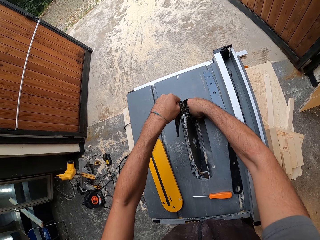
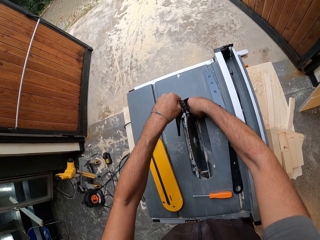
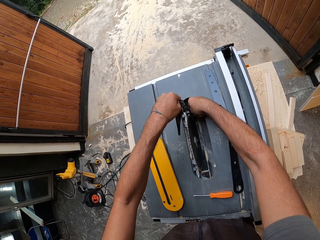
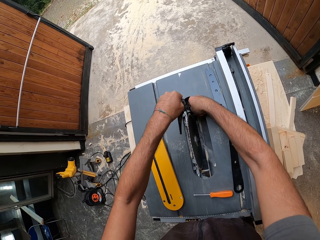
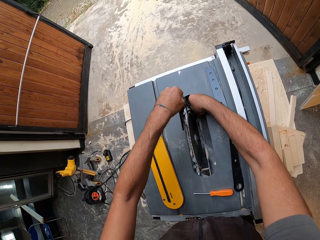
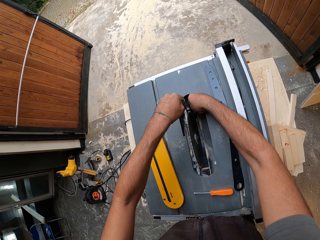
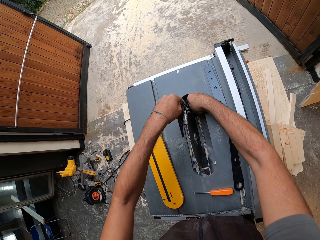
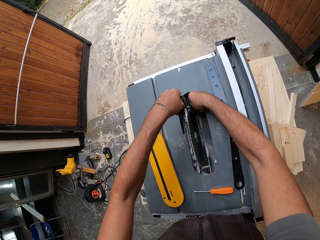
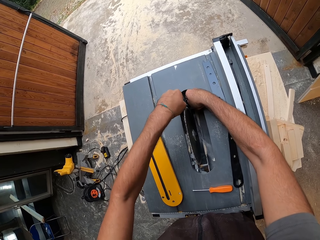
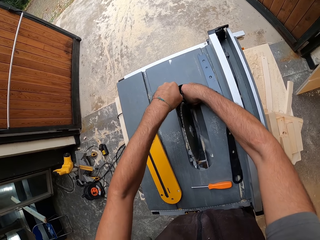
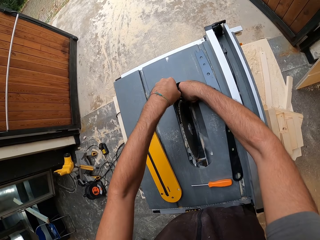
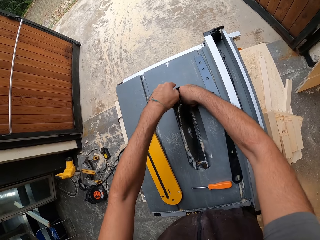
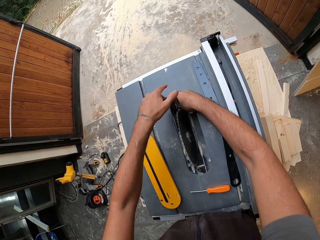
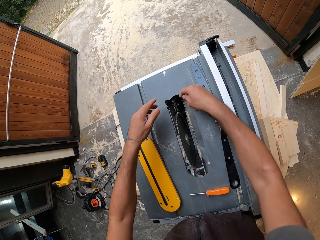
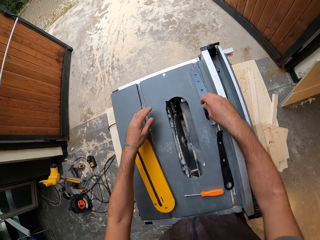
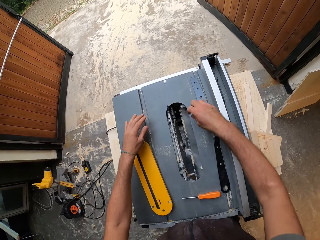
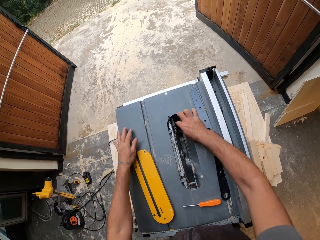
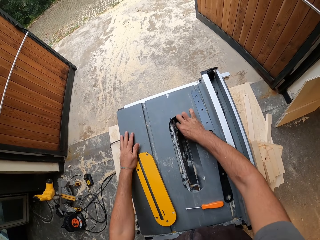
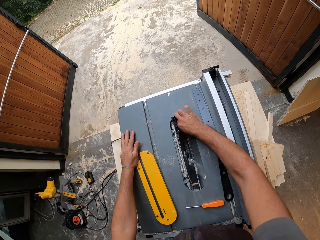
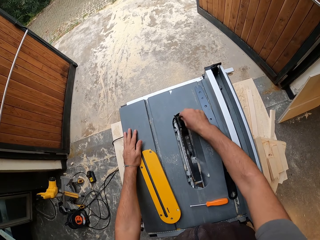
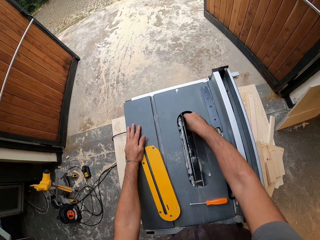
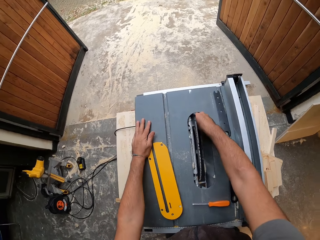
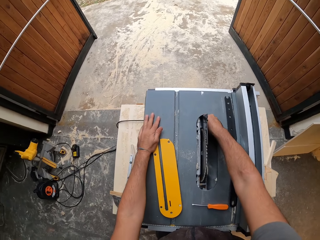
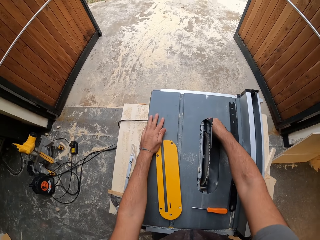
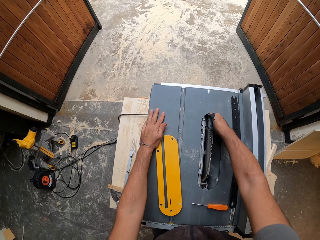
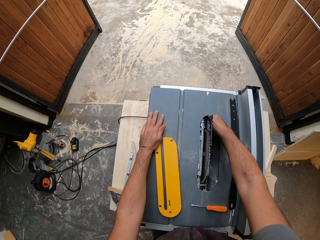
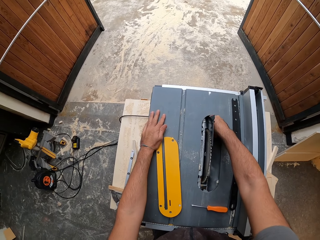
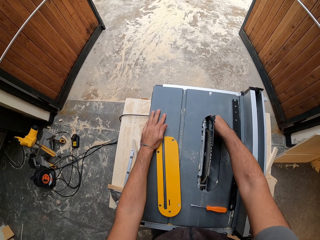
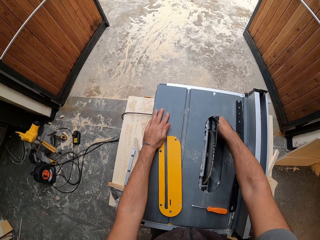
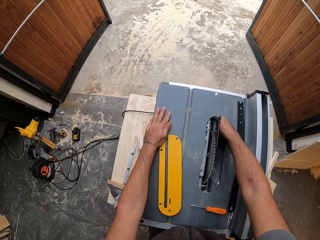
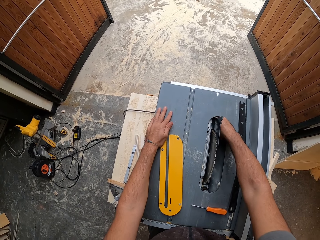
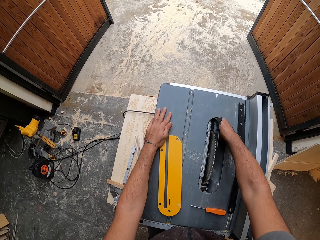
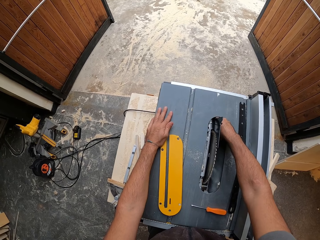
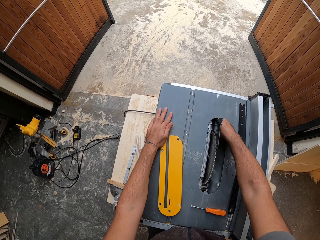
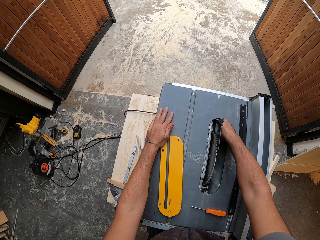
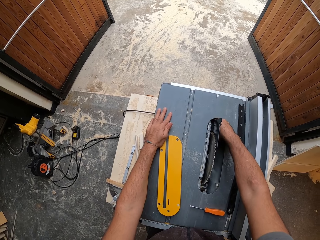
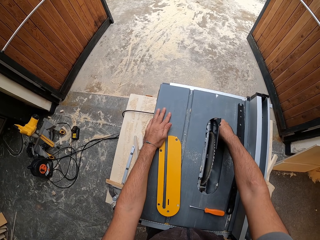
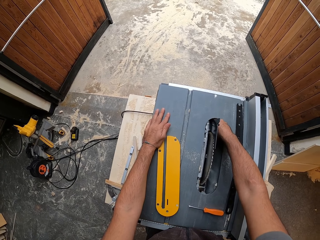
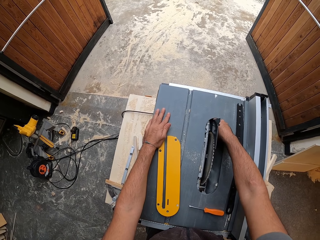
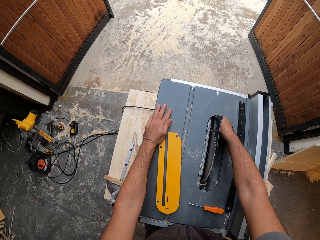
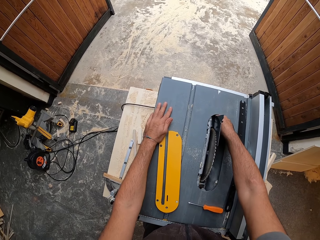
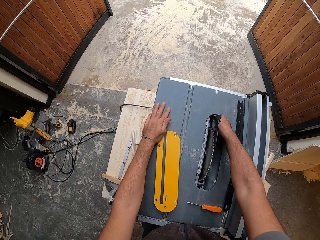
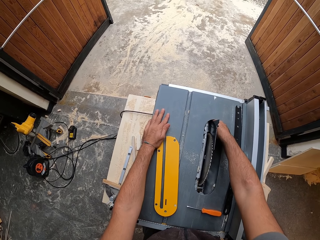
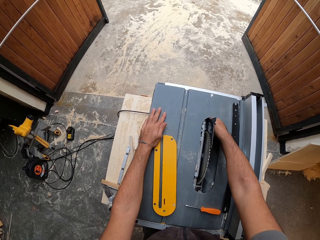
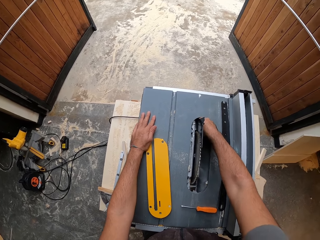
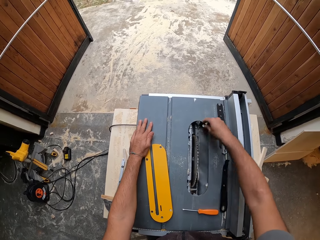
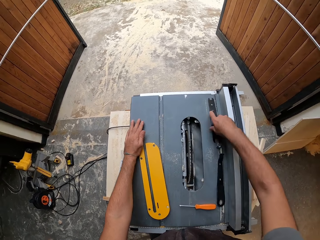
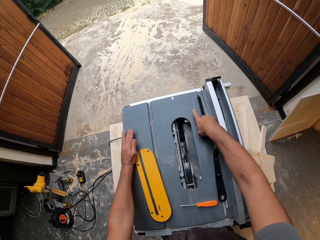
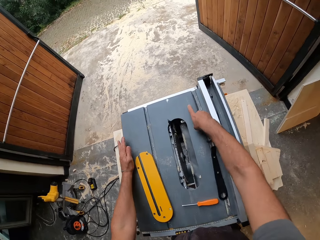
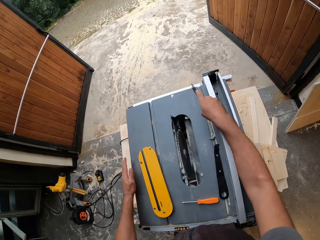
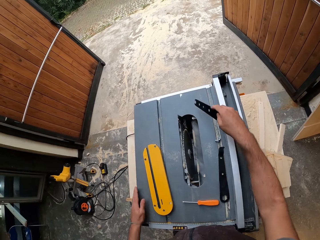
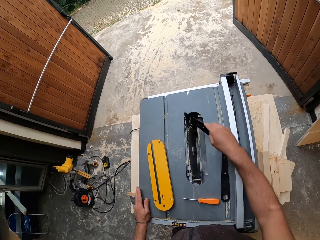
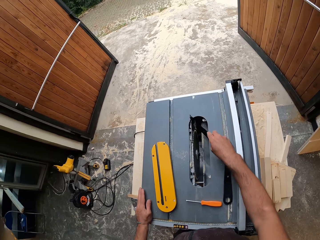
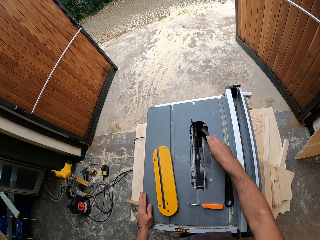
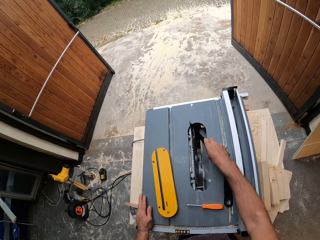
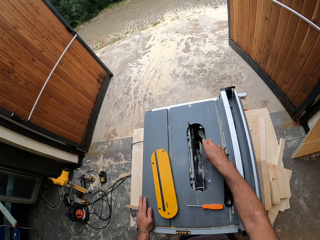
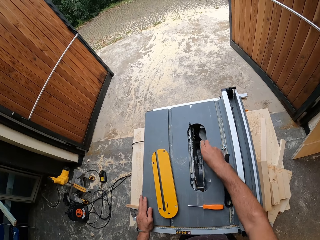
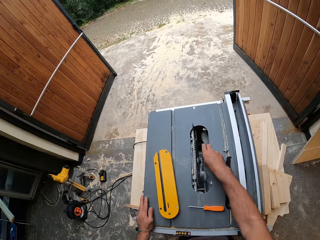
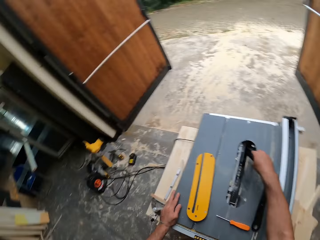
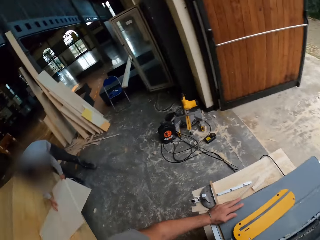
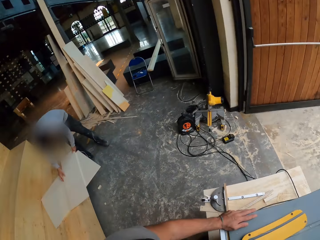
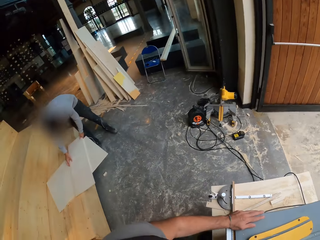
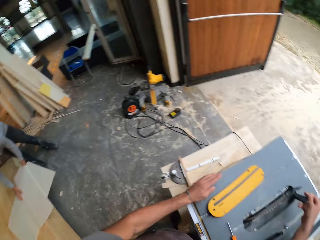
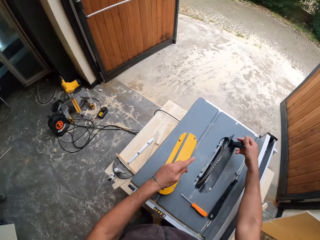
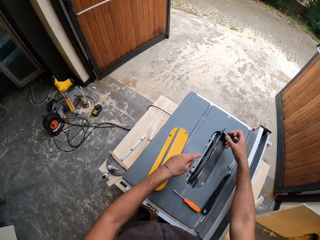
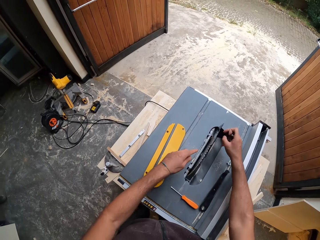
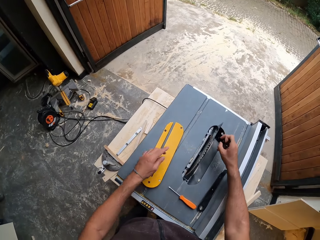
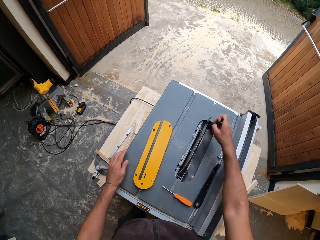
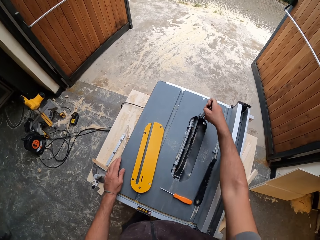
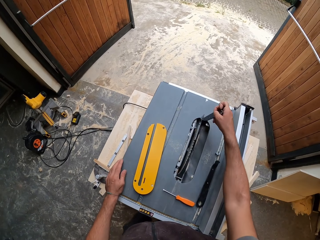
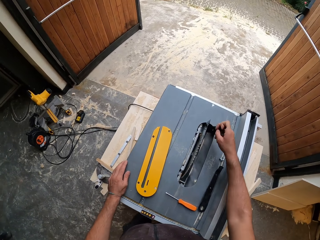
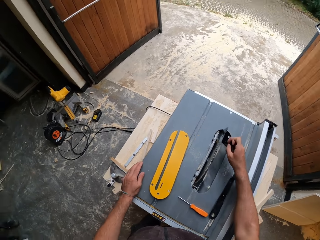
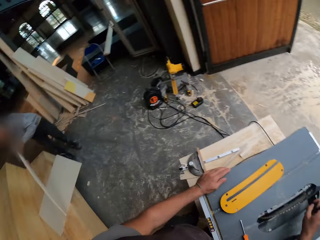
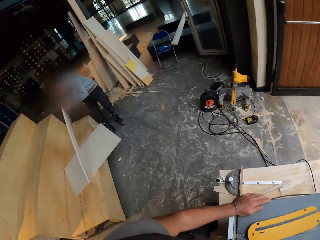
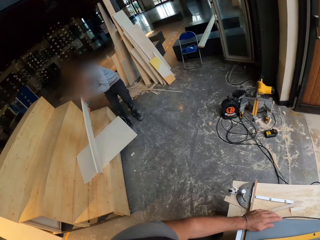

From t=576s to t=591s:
The camera wearer tightens the blade of the saw with his right hand. He picks the push stick on the table saw with his right hand. He tightens the blade of the table saw with the push stick in his right hand.

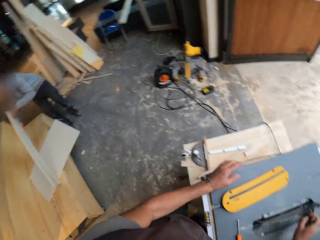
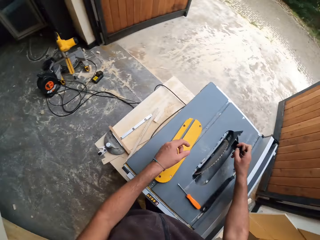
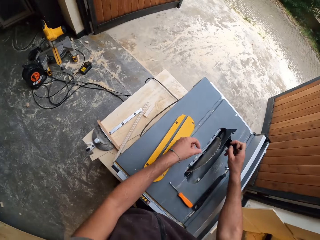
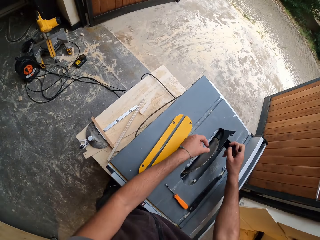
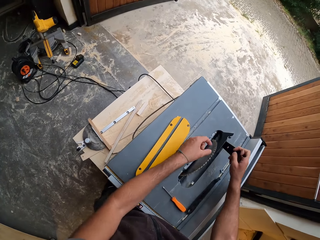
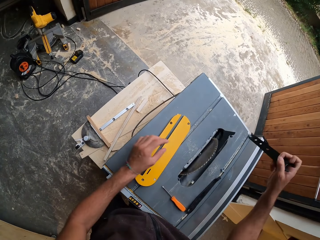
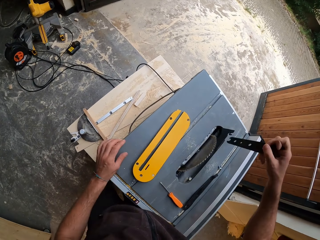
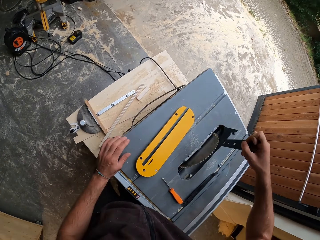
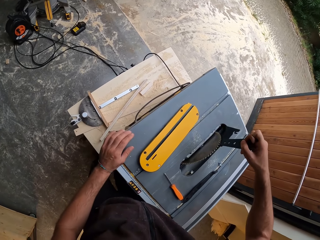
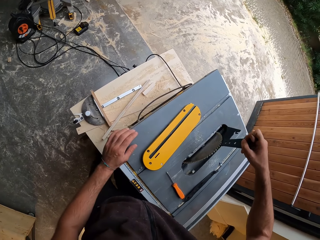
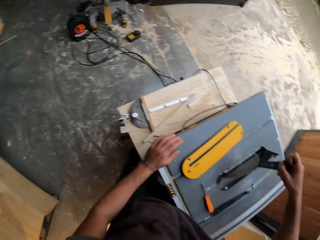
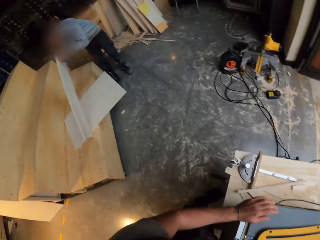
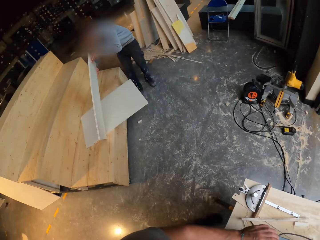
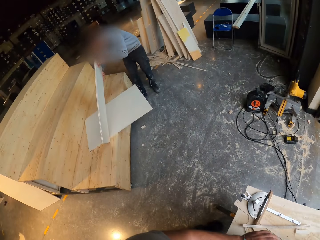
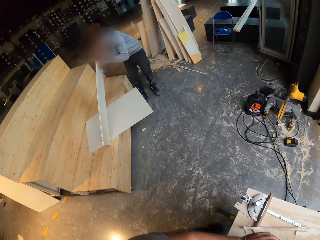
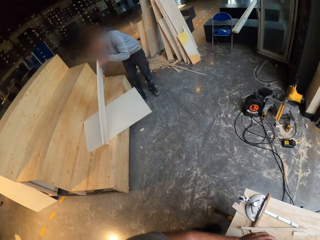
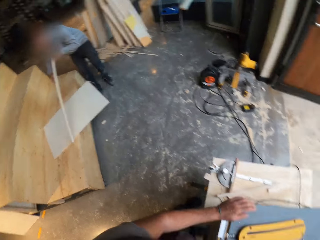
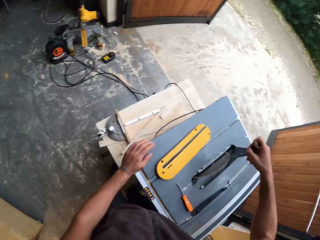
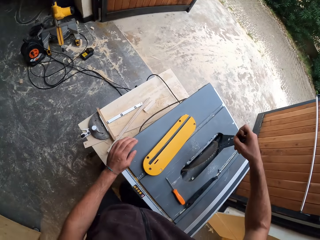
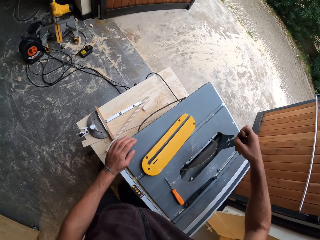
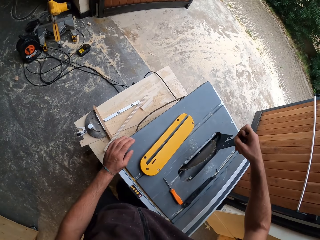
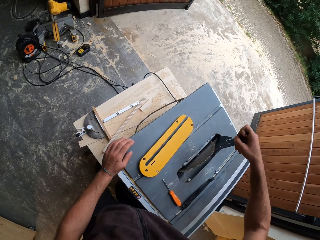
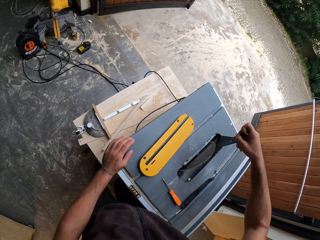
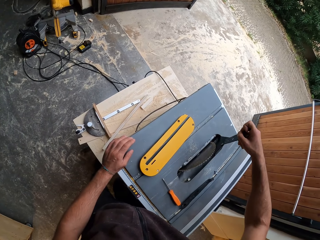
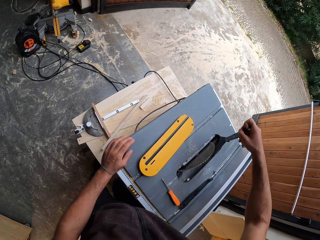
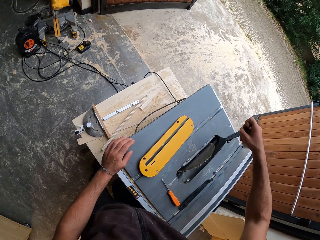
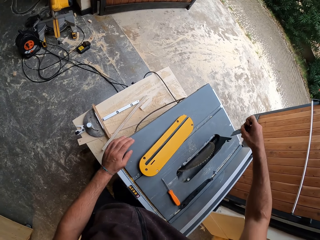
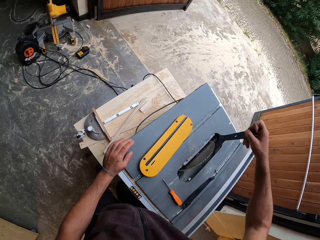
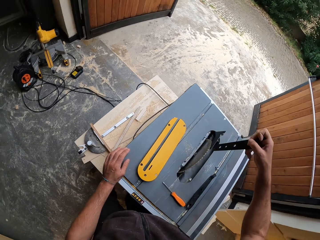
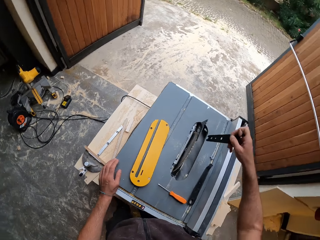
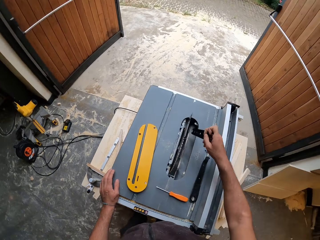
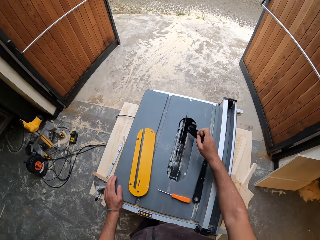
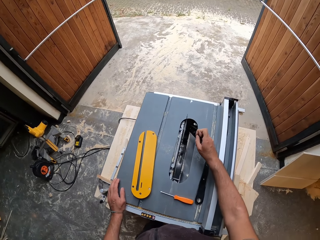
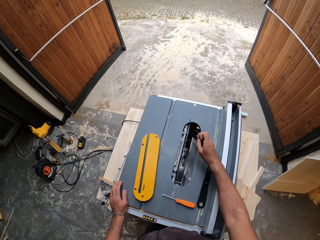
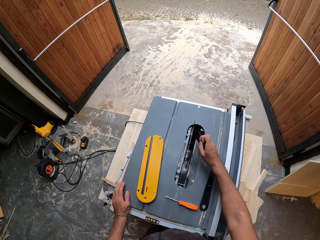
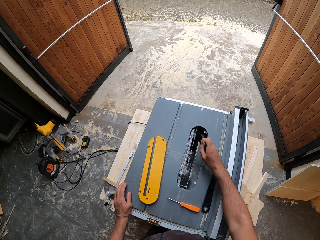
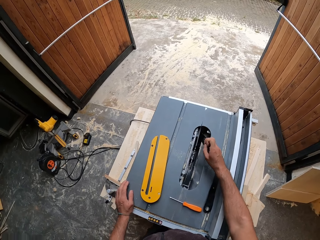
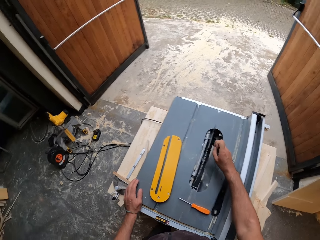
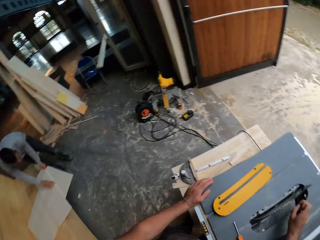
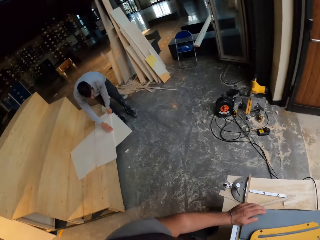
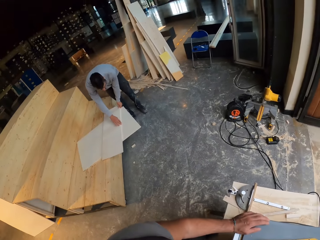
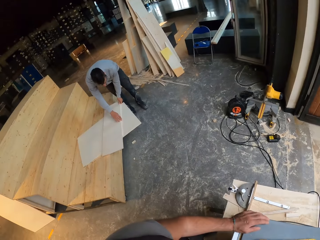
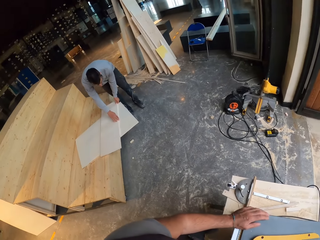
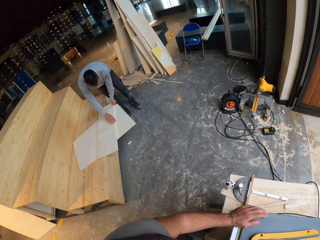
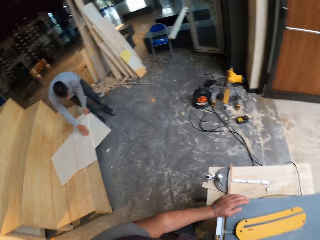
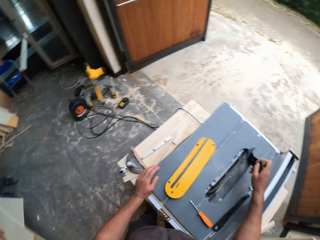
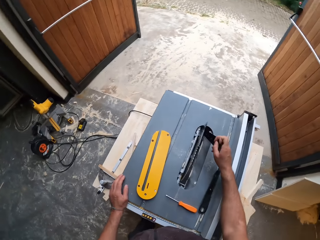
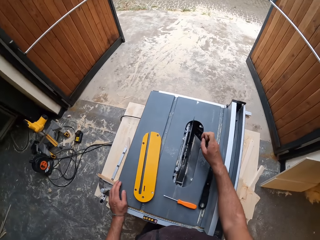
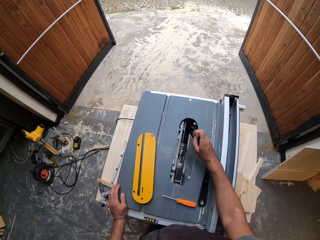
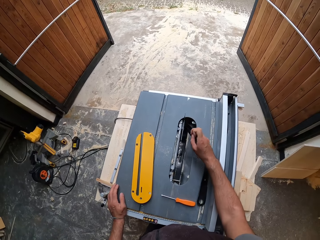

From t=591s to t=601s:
The camera wearer inserts the push stick in the table saw with his right hand. He lifts the push stick with his right hand. He inserts the push stick in the table saw with his right hand.
